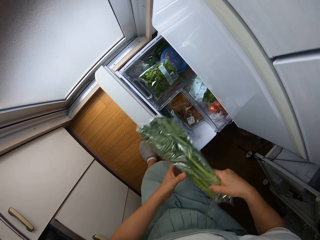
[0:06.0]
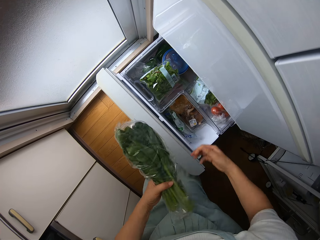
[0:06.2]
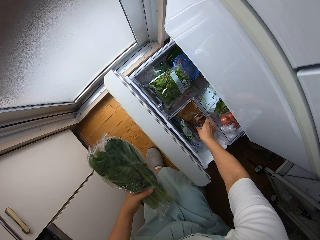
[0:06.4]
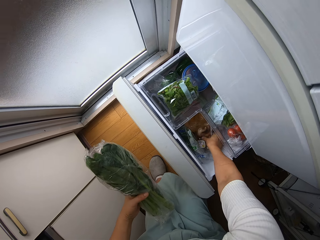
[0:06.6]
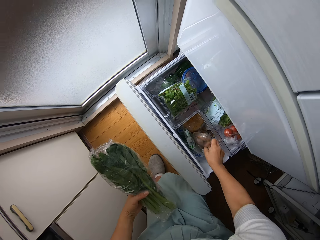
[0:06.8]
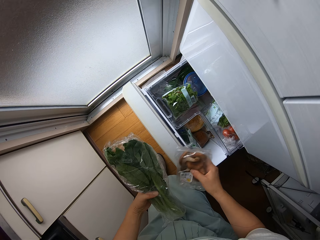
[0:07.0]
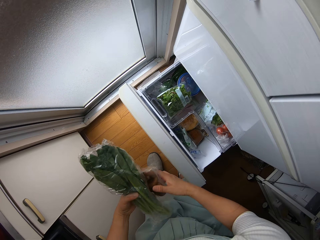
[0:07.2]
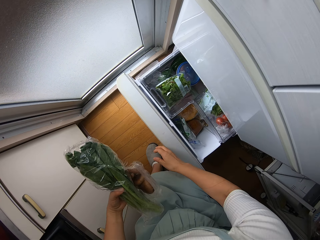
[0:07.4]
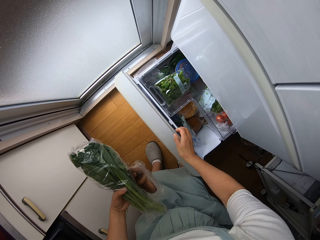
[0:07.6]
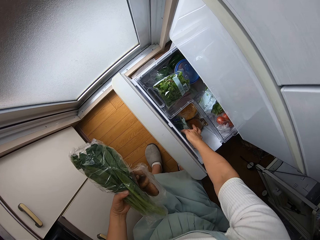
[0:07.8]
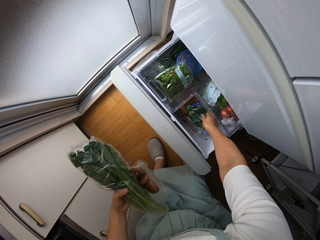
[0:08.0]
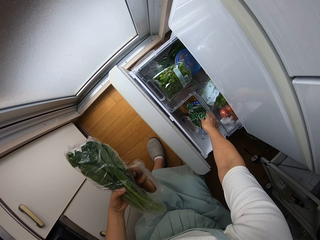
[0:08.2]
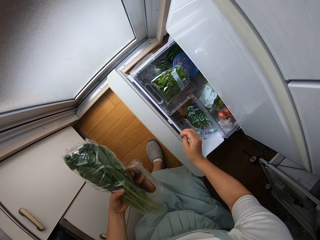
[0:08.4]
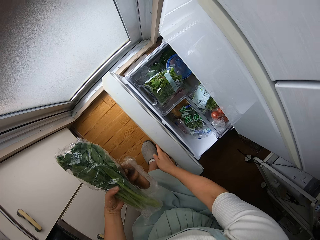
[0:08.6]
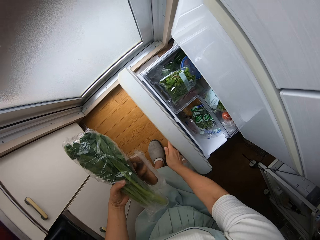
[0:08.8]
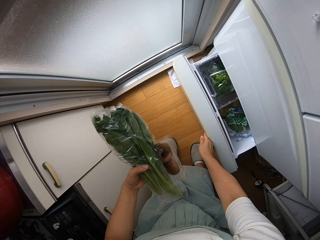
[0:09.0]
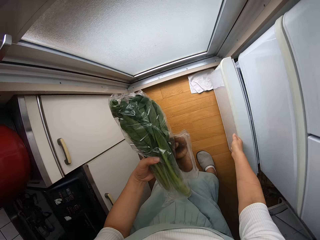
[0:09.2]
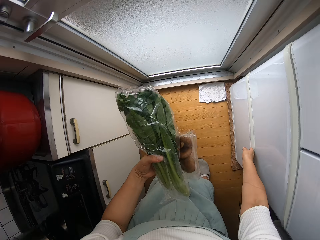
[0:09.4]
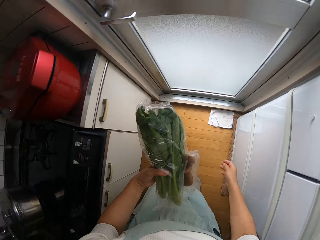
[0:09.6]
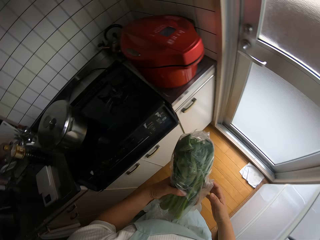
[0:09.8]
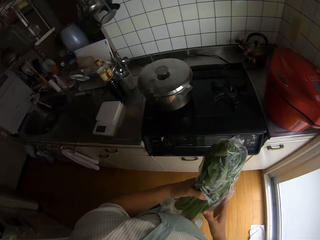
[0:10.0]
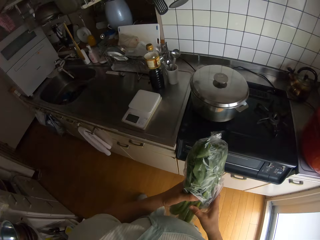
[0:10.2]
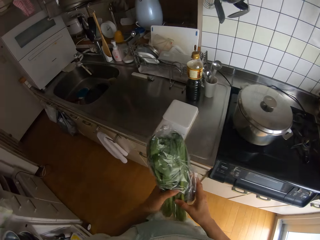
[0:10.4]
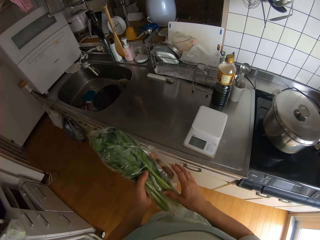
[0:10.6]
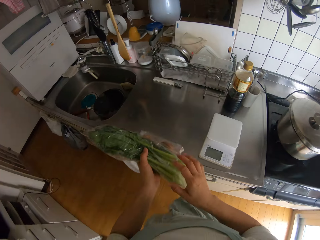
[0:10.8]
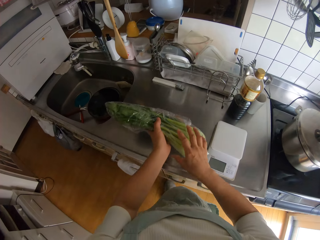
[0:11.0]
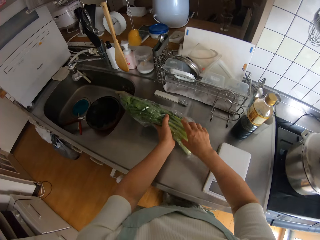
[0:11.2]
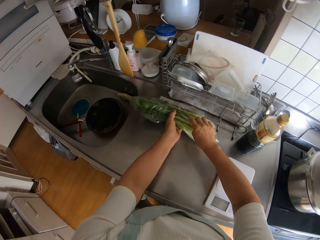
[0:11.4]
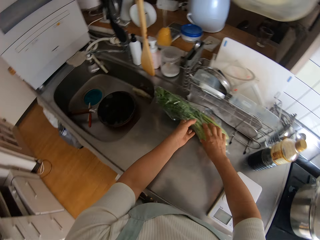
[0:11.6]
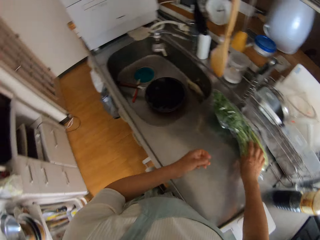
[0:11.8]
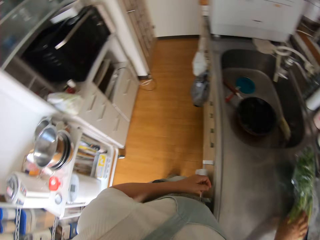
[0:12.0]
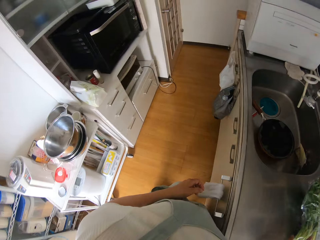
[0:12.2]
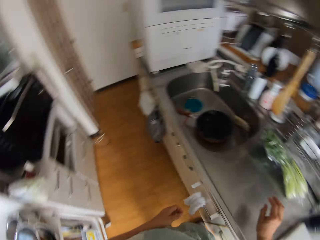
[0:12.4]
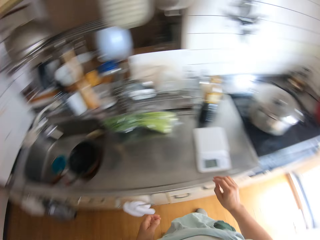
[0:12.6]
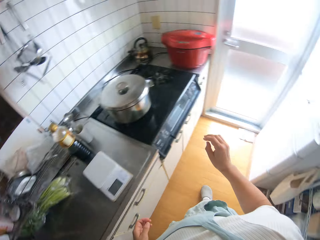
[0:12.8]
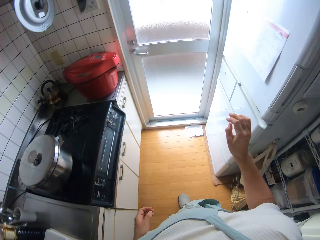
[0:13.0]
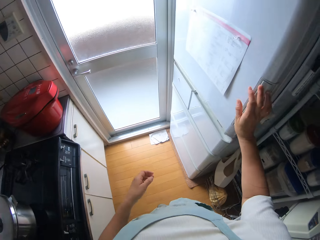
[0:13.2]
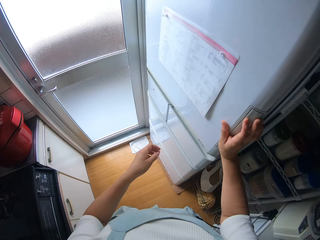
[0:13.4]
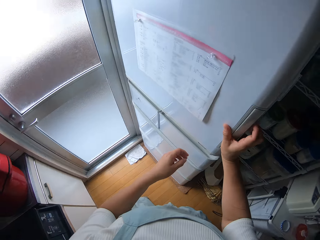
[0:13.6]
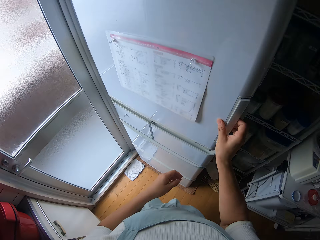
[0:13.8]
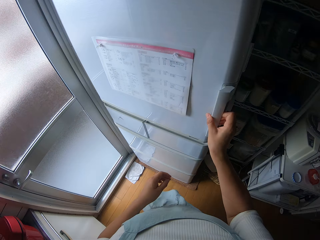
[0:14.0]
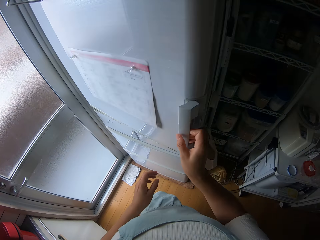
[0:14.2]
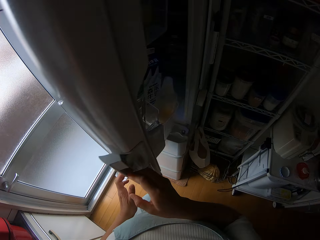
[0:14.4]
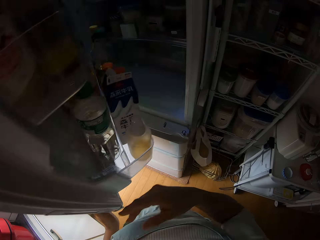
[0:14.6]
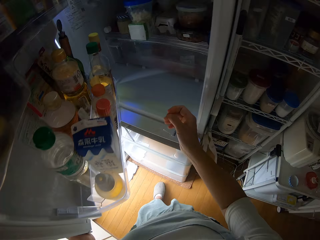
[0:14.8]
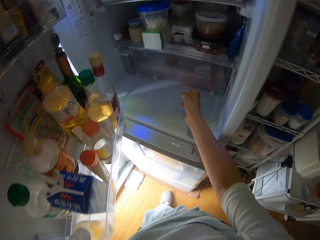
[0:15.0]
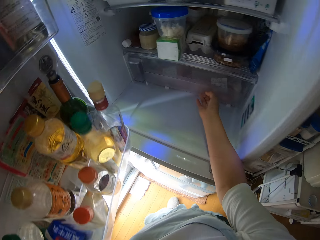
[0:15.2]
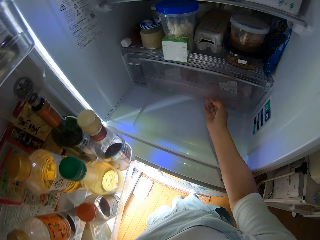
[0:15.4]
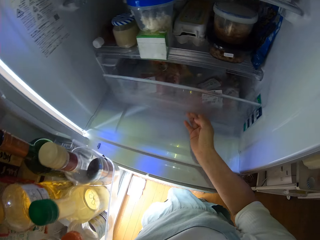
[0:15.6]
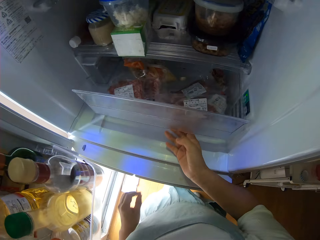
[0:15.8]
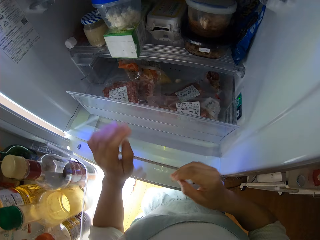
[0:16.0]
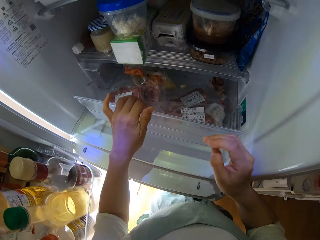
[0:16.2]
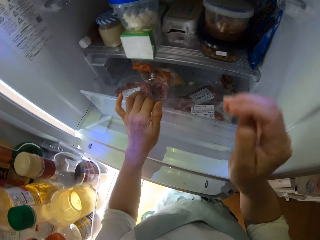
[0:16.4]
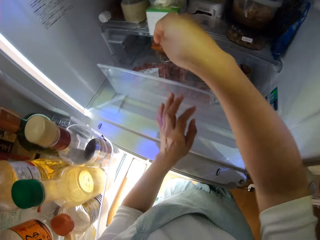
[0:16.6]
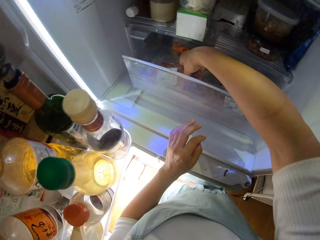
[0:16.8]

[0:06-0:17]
The camera wearer takes the spinach. They pick up a pack of mushrooms from the drawer. They adjust the pack of vegetables in the drawer. They close the drawer. They drop the vegetable and mushroom pack on the kitchen countertop. They open the fridge door. They pull out a refrigerator compartment.

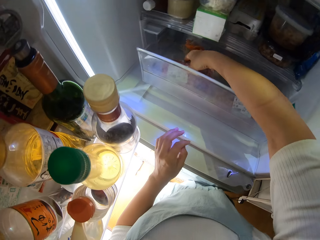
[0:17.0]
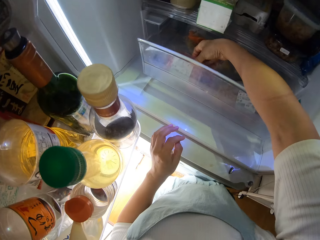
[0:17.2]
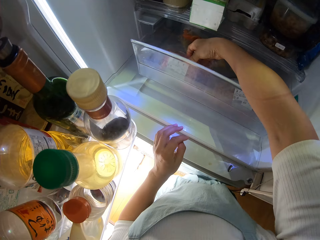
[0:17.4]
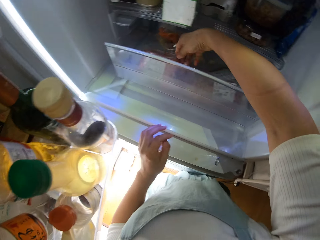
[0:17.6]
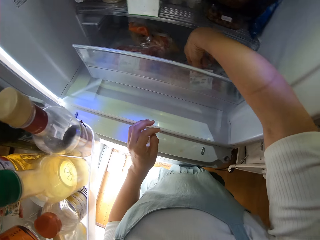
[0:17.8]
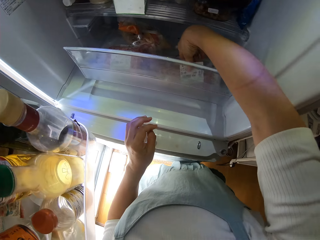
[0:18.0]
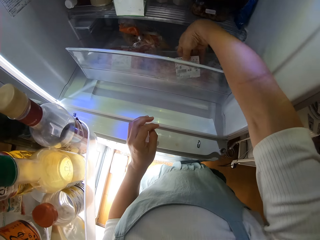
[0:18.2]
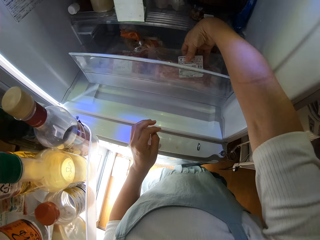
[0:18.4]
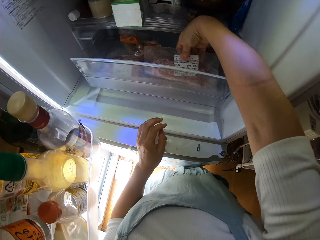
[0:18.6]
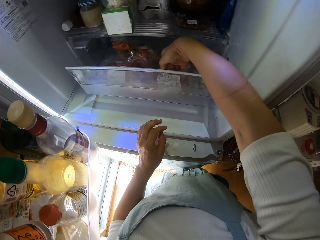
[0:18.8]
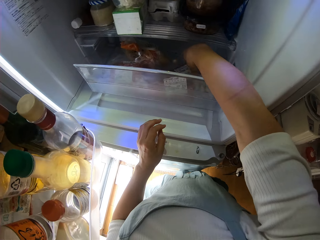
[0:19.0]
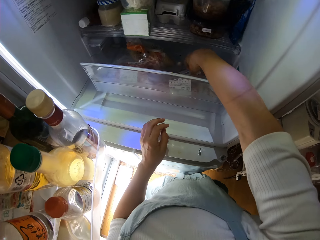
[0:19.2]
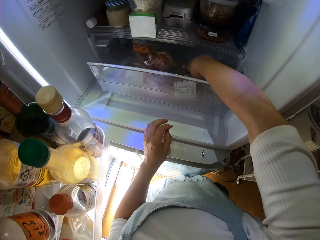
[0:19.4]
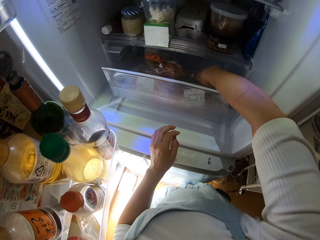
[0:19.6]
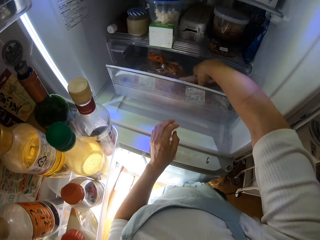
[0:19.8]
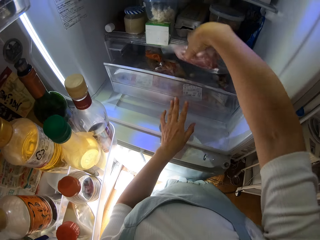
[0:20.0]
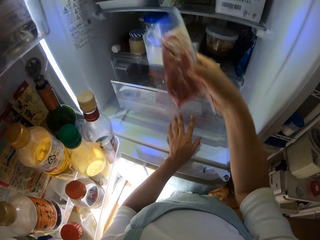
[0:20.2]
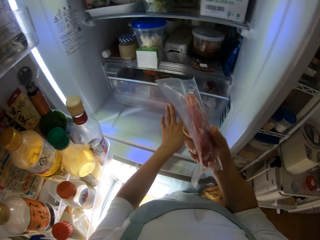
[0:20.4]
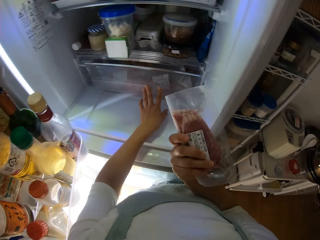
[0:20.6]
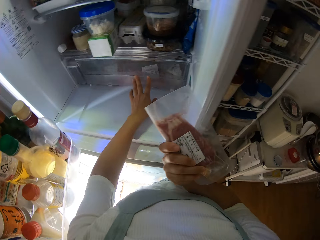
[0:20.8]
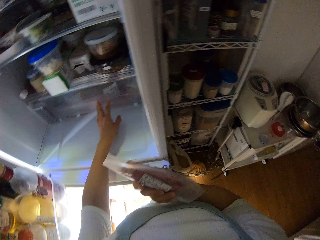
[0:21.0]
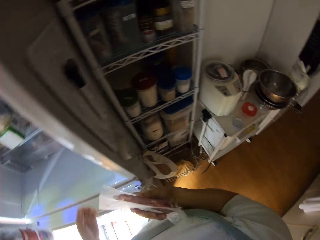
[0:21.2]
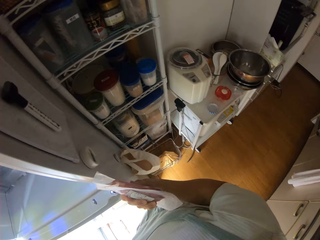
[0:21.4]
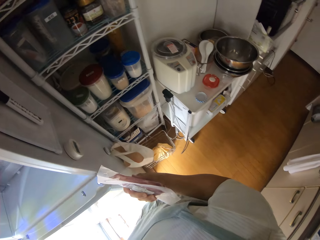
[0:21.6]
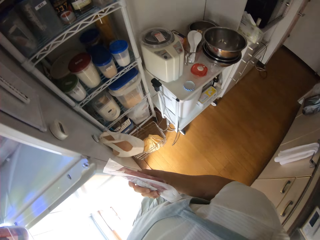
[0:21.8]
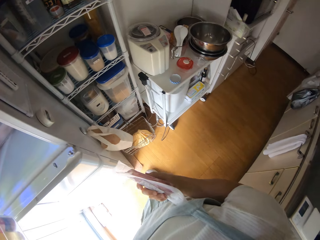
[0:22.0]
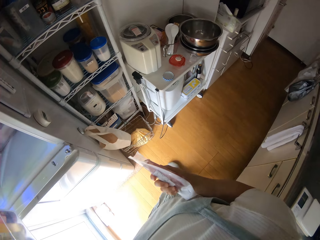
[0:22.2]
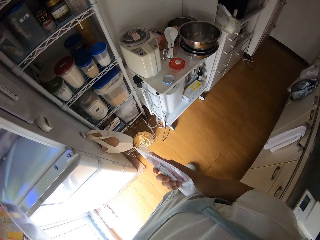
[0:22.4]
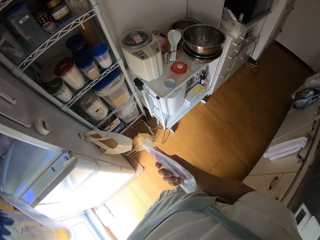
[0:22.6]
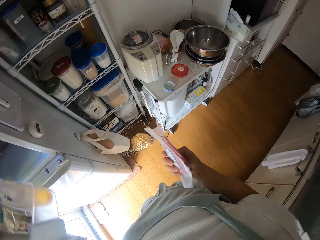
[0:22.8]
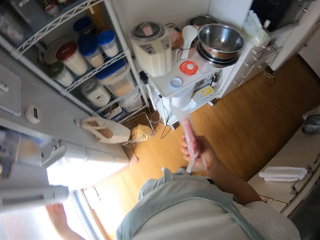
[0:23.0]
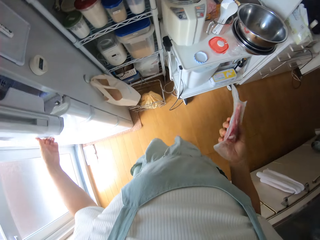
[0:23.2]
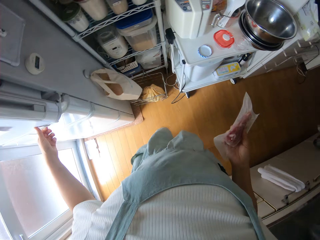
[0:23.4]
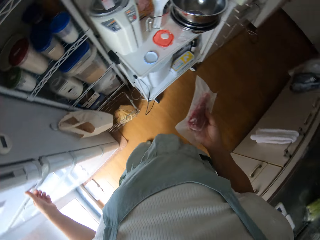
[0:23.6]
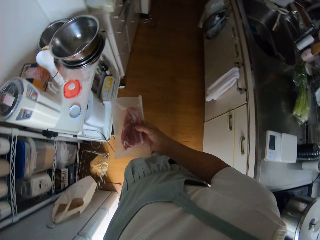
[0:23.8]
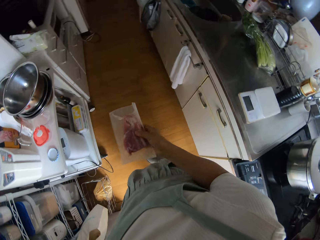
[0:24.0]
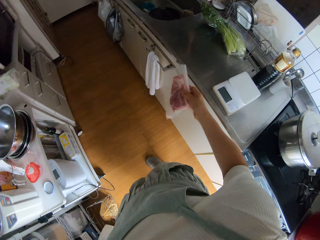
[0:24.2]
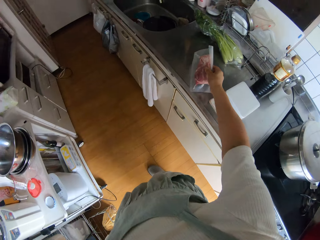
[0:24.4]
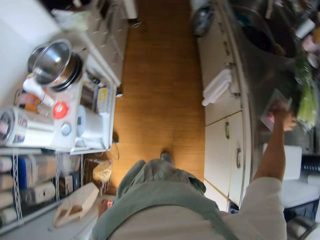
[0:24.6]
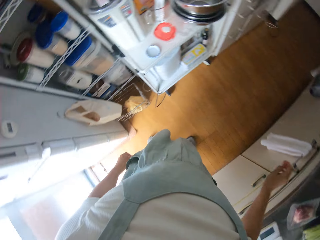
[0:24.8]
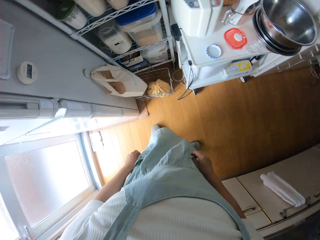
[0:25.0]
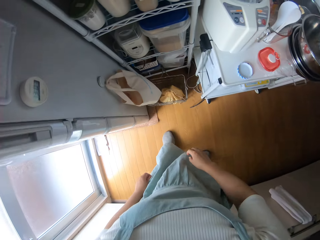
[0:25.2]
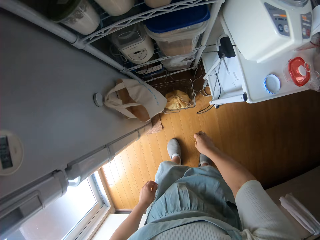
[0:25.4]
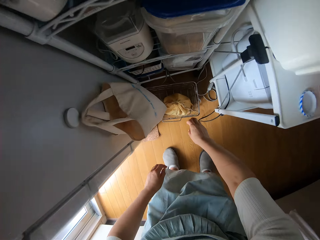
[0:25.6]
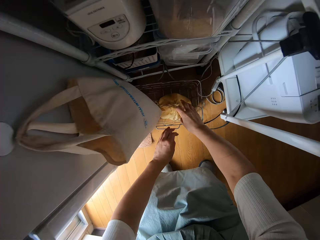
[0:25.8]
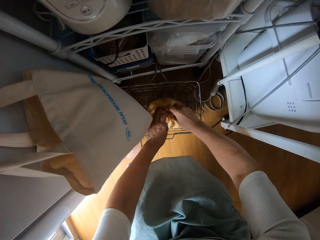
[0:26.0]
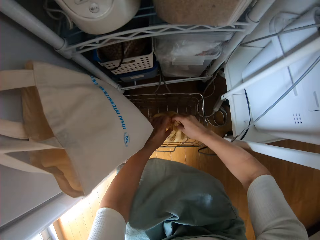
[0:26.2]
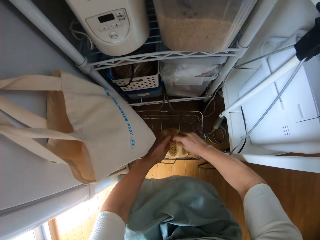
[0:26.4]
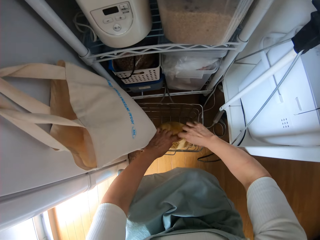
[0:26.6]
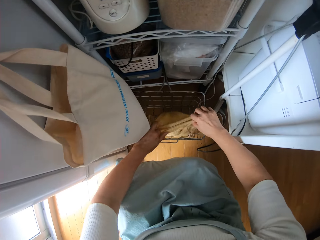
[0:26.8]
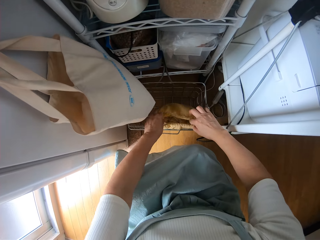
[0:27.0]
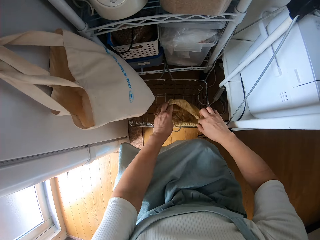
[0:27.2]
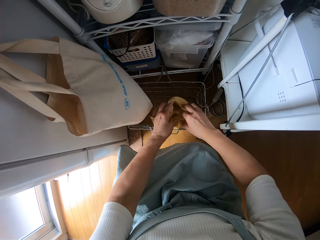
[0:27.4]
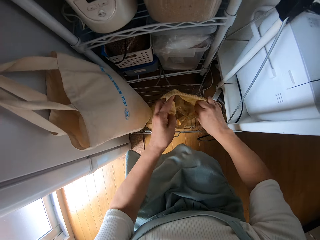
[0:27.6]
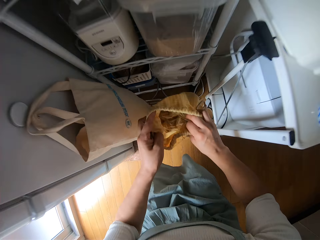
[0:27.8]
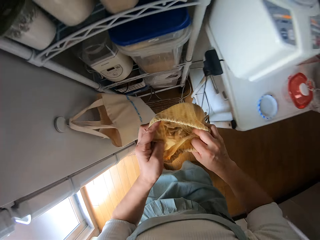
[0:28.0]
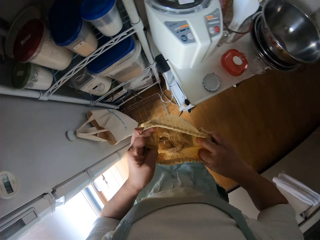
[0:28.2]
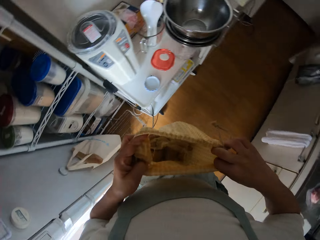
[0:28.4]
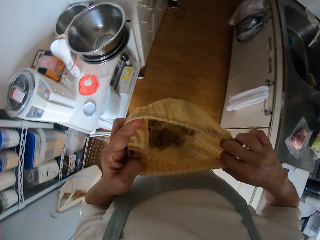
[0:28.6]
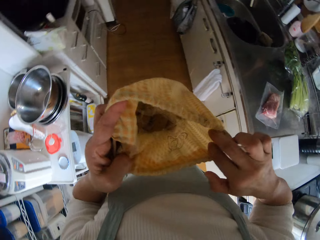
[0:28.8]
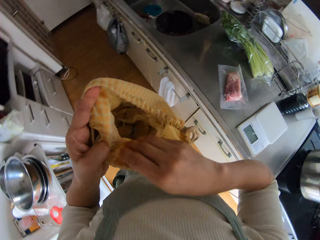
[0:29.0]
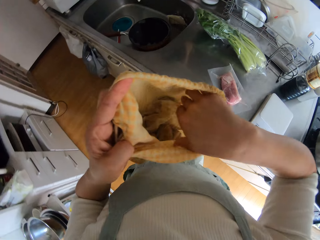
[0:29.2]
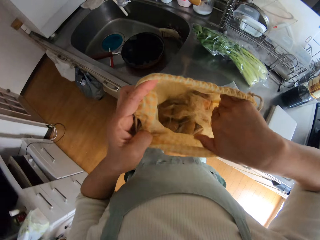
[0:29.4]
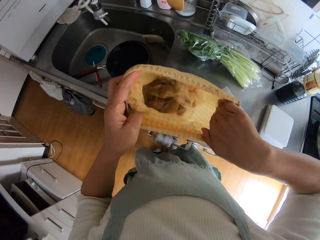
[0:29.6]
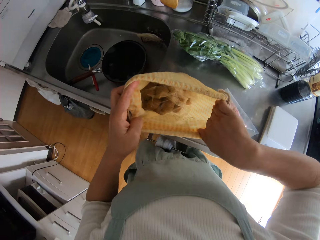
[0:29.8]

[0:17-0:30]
The camera wearer touches a nylon of beef. They touch another nylon of beef. They pick up the nylon of beef from the refrigerator. They push back the compartment of the refrigerator. They close the fridge door. They drop the nylon of beef on the table. They open the shopping bag on the ground. They carry the bag from the ground.
